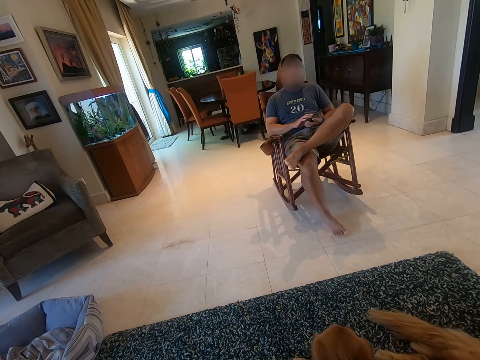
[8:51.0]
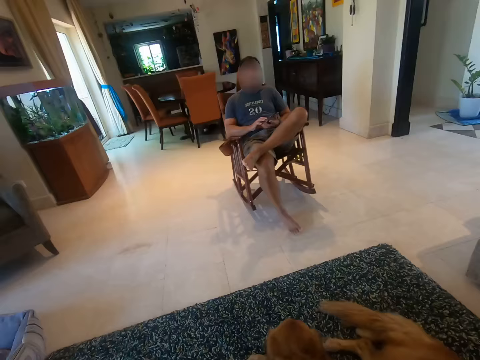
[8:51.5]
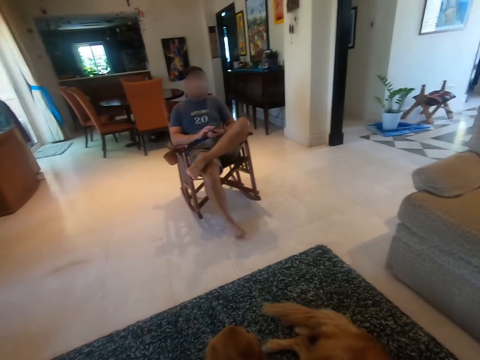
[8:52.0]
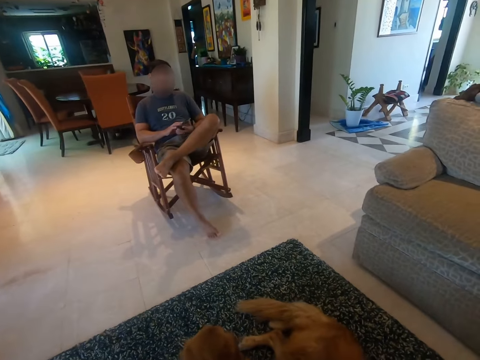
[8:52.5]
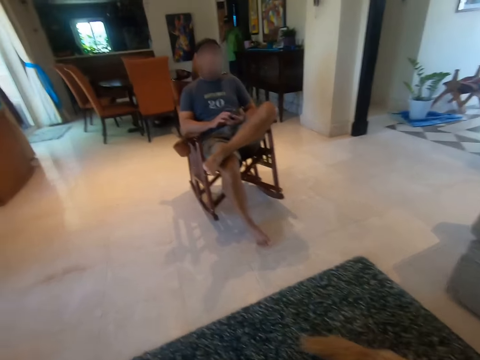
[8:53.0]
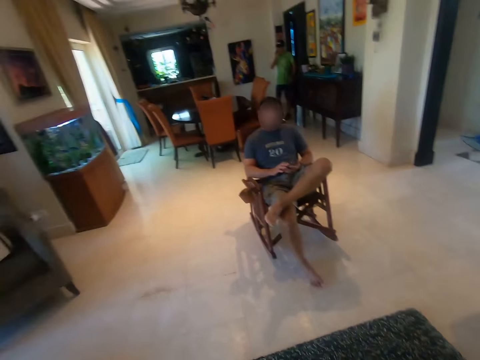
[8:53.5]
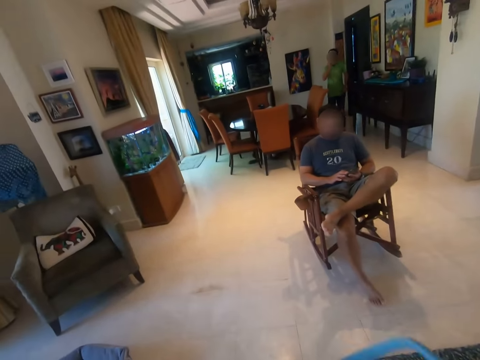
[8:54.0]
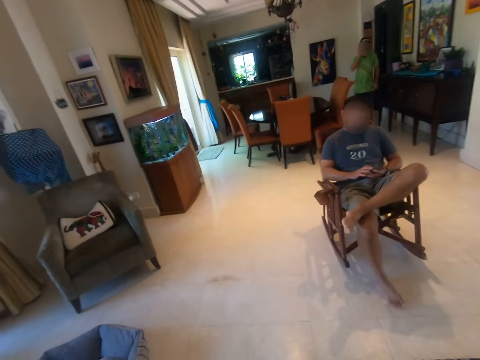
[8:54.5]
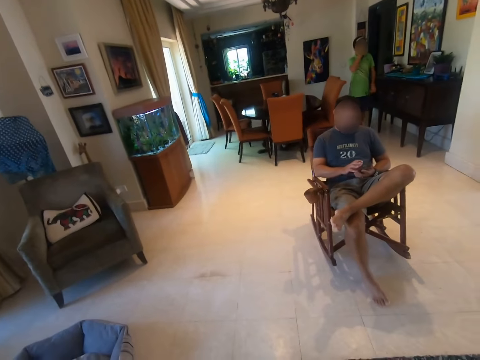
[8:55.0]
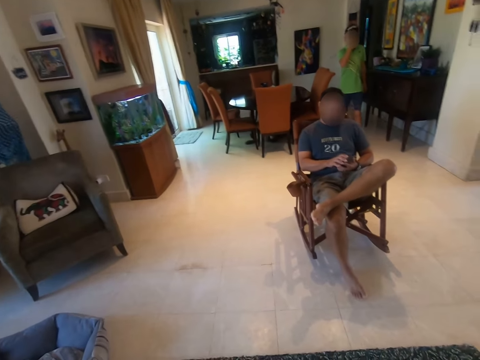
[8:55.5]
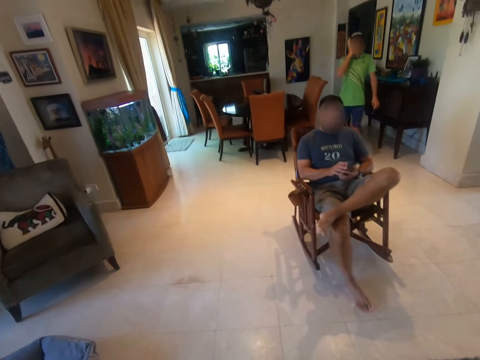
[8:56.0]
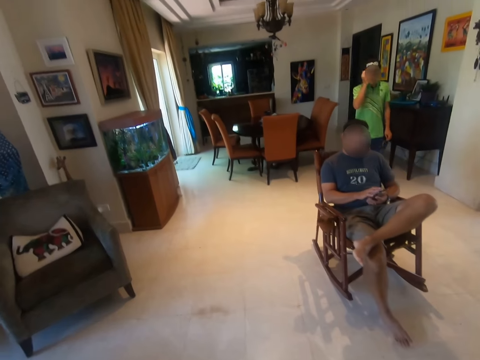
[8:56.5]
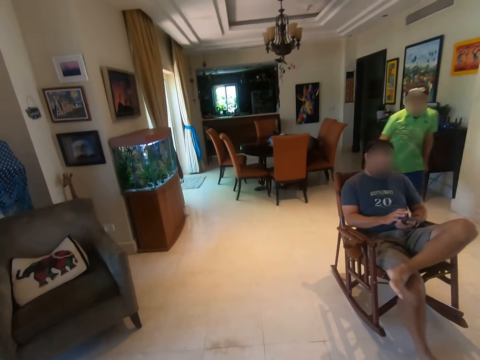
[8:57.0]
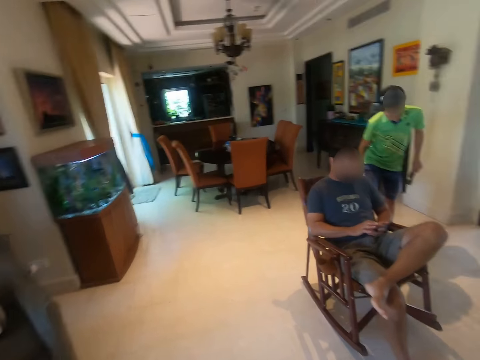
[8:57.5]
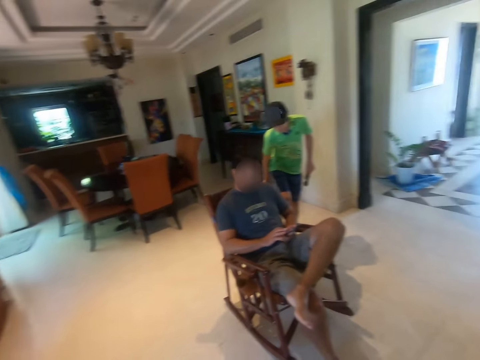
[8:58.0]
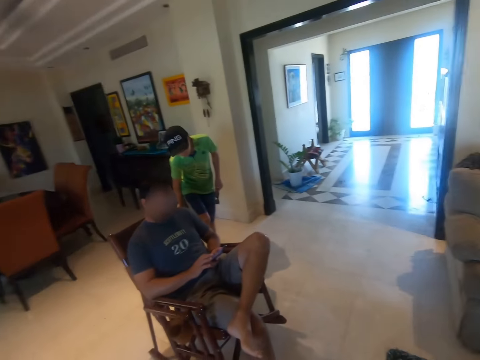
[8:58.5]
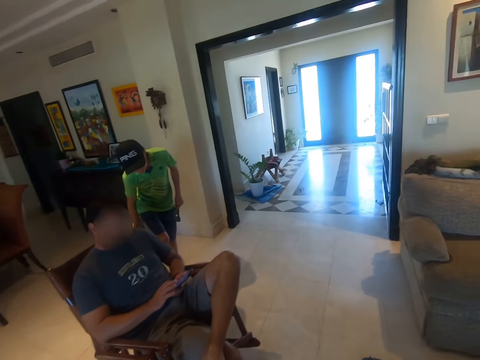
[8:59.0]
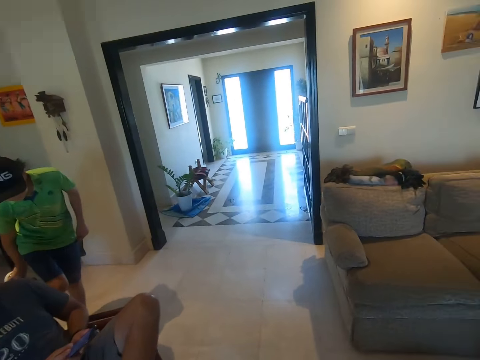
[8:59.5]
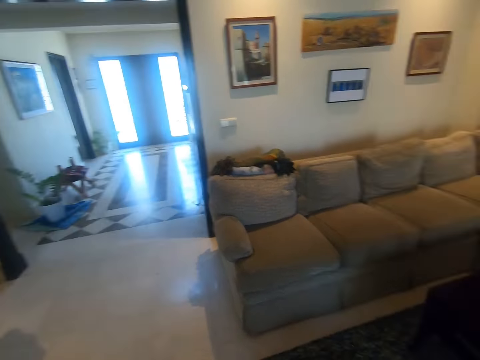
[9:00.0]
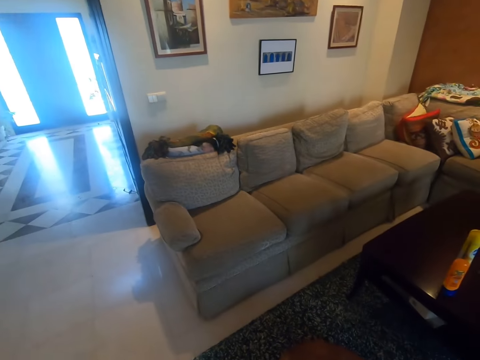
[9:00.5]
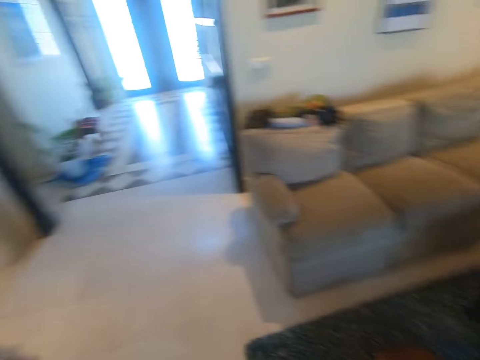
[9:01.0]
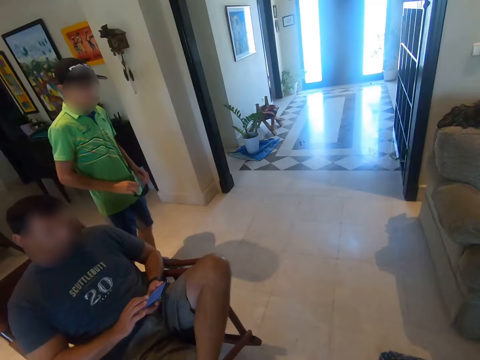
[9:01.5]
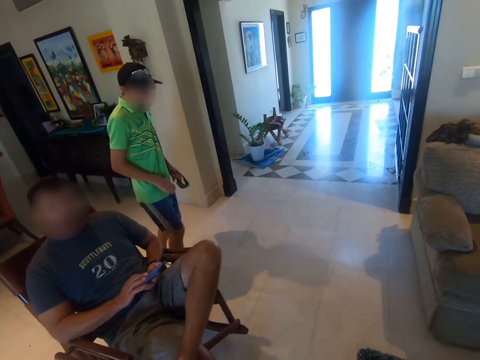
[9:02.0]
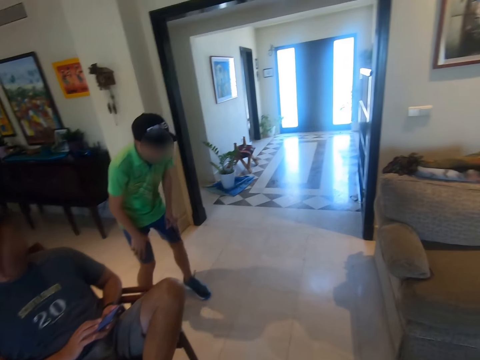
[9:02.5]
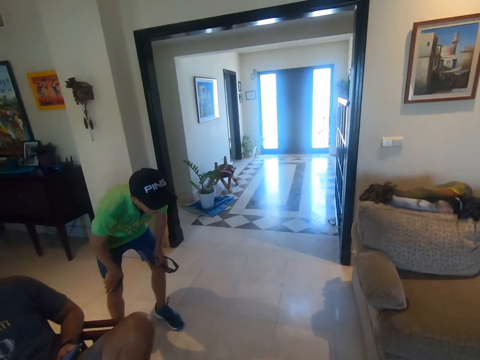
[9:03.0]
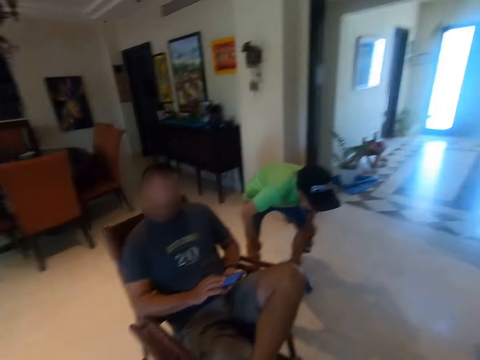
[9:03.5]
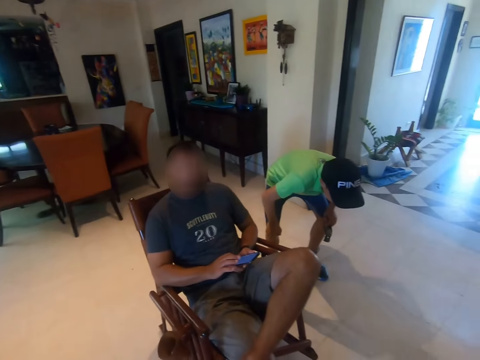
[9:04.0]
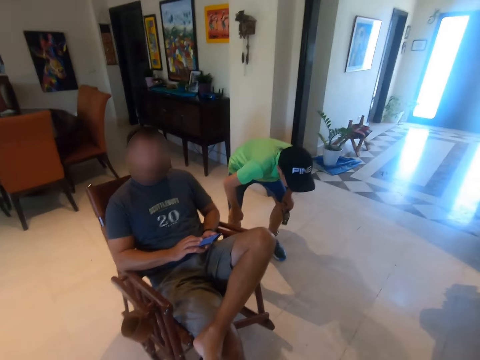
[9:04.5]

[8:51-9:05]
The camera wearer looks around the room. A man walks in the room, stops in the room, and reaches his foot. The camera wearer looks around the room. The man walks in the room and bends in the room.

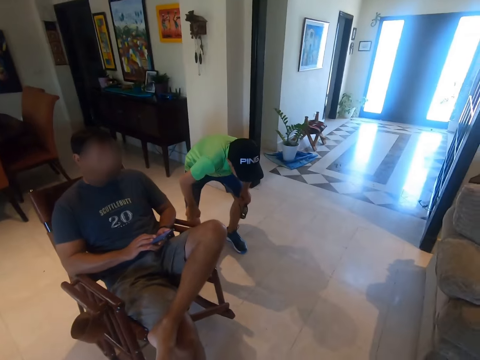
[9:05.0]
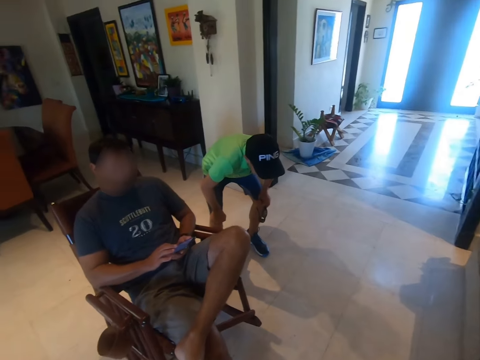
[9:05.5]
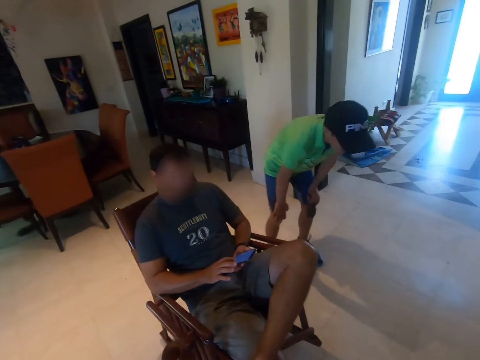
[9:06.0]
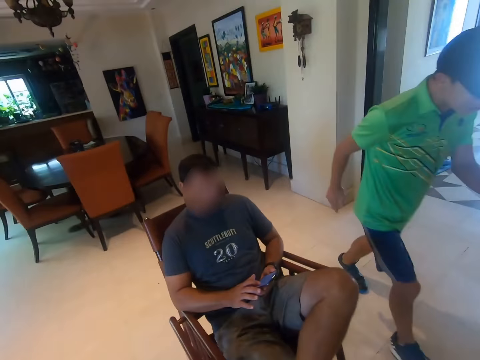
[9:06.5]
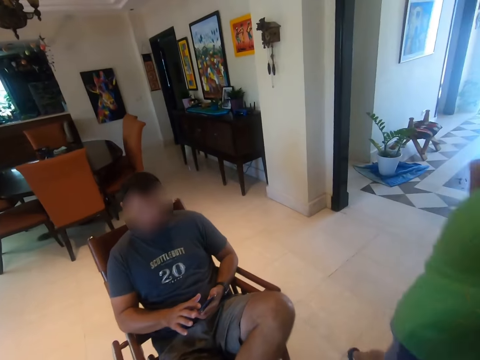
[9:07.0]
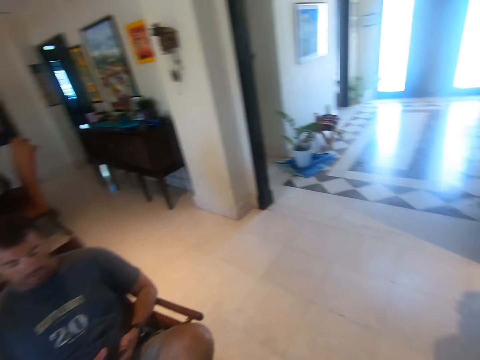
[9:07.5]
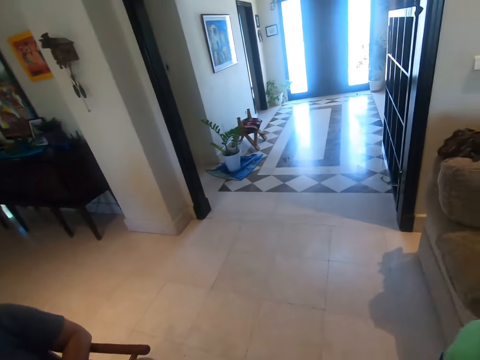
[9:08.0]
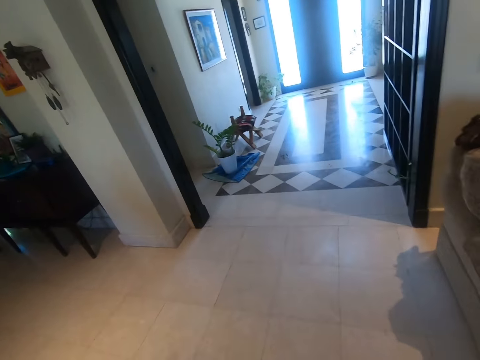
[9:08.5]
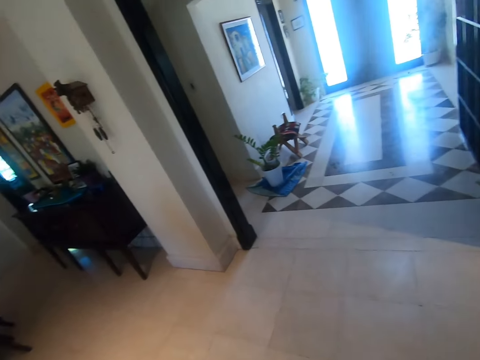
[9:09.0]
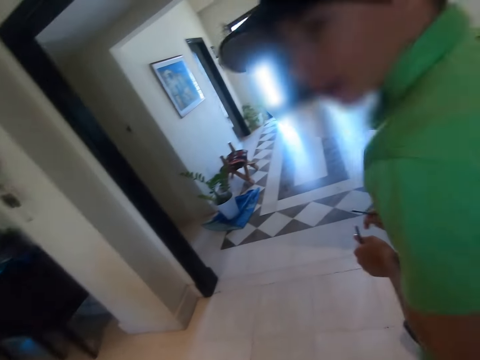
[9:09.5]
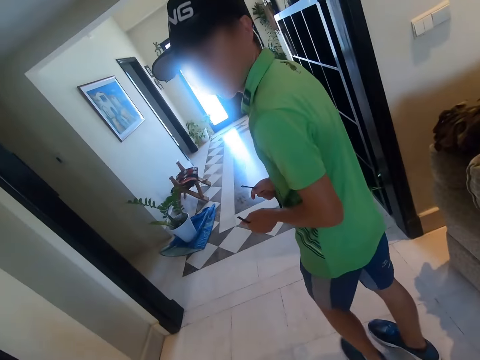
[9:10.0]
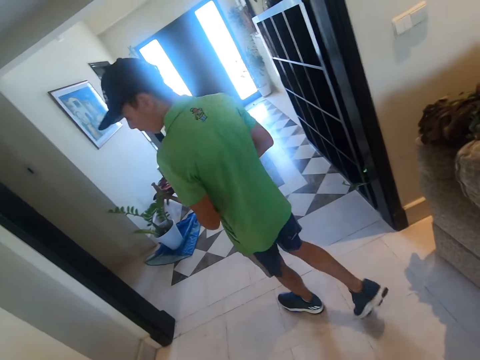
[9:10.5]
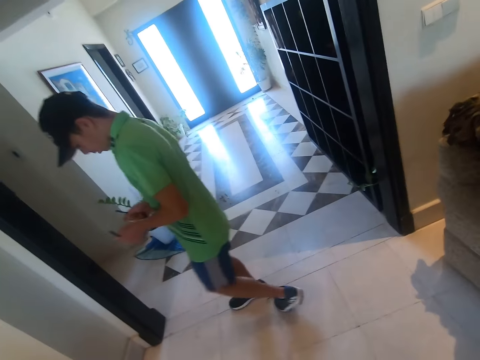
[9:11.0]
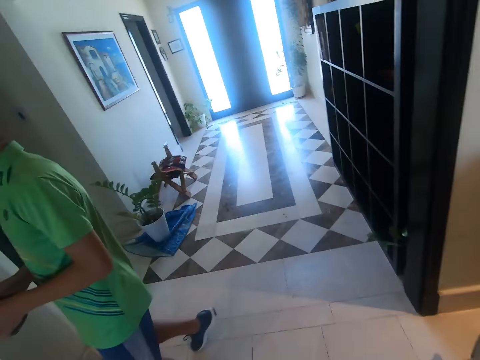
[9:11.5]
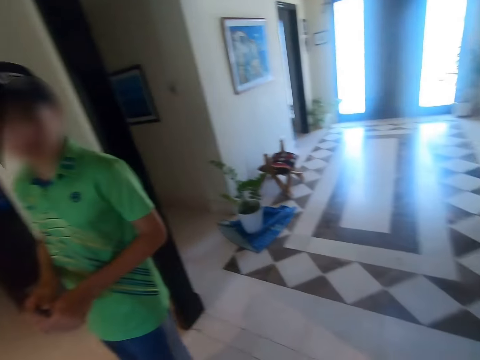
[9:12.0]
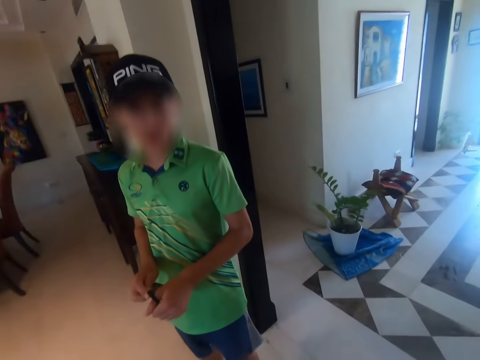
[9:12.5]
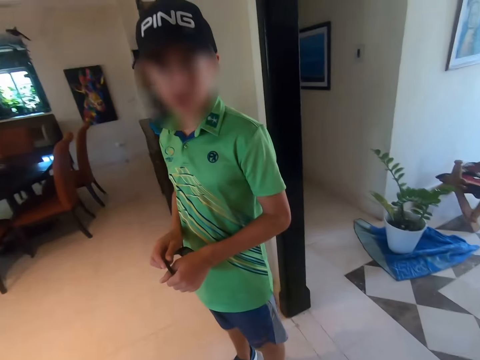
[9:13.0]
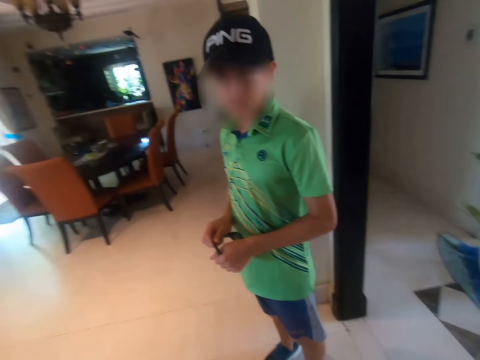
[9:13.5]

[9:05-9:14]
Someone scrolls the phone. A man walks in the room. The camera wearer moves around the room. The man walks in the room and stands in the room.

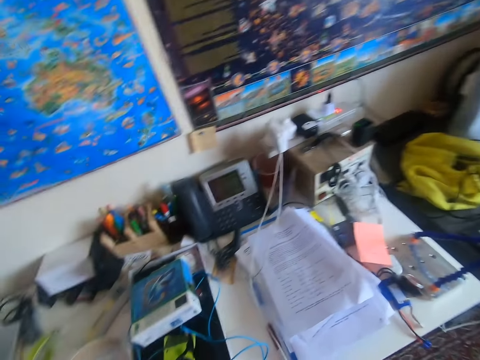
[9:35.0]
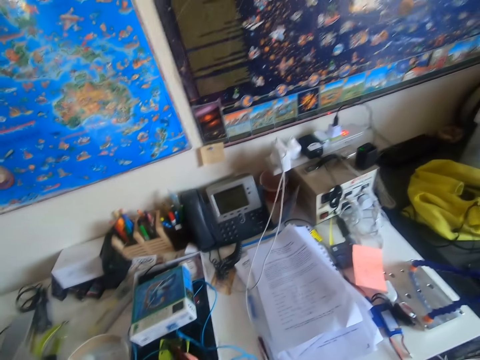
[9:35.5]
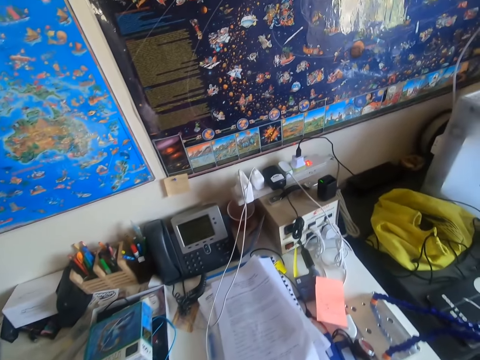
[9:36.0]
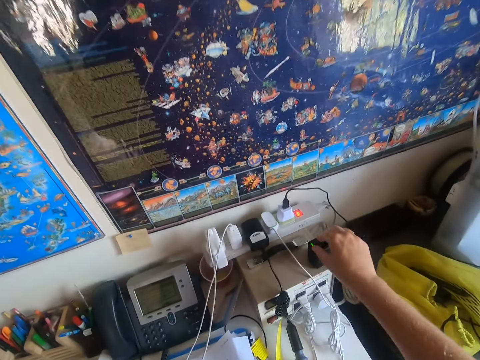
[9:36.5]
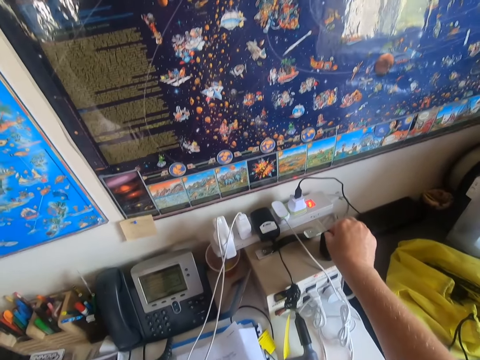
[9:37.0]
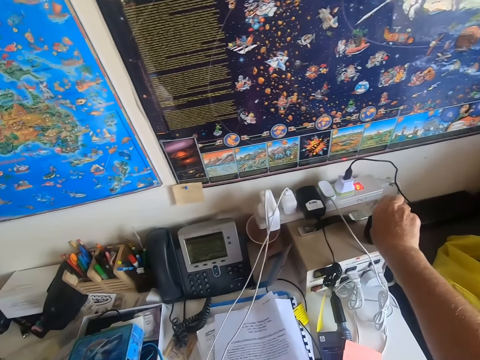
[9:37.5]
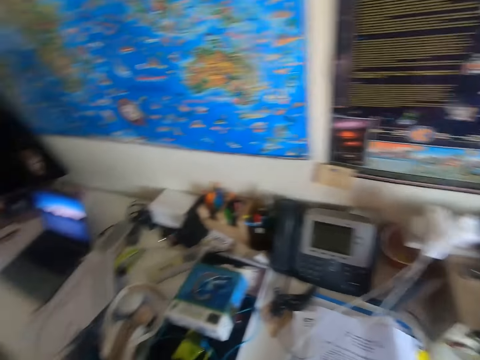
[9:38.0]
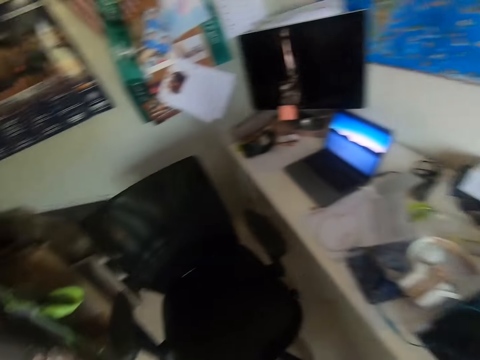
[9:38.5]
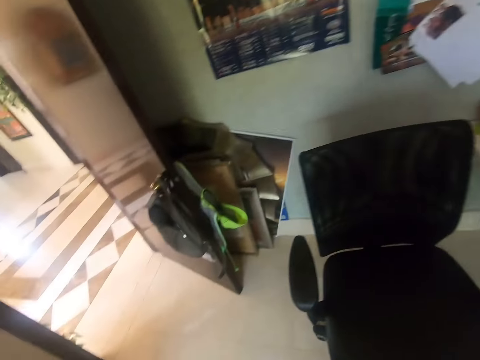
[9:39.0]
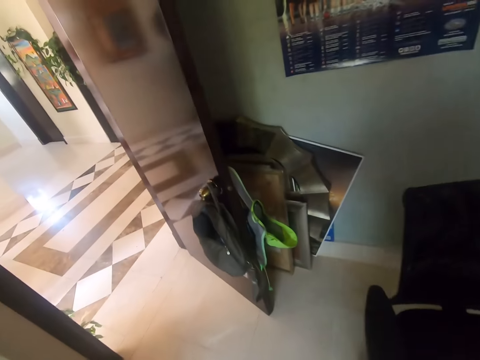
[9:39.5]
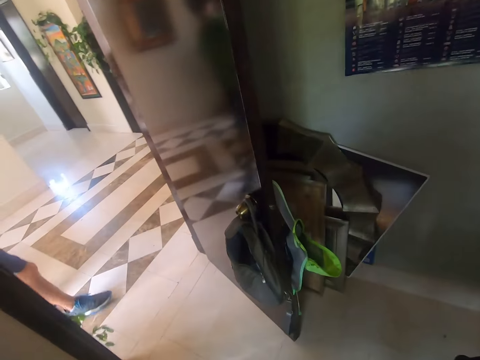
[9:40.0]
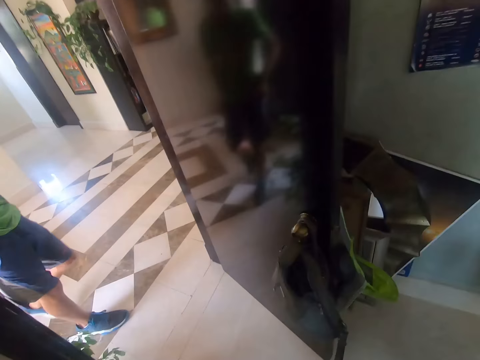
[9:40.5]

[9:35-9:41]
The camera wearer picks something from a container.
